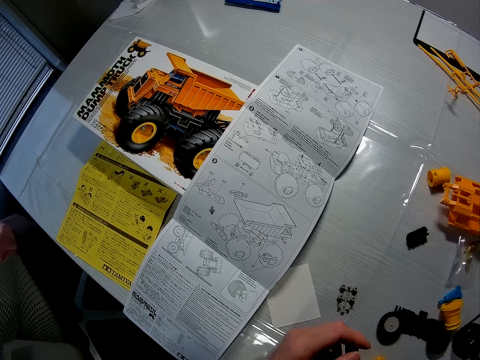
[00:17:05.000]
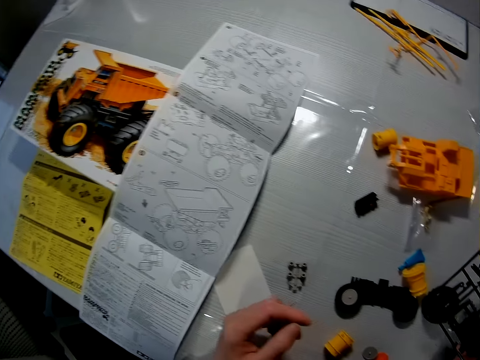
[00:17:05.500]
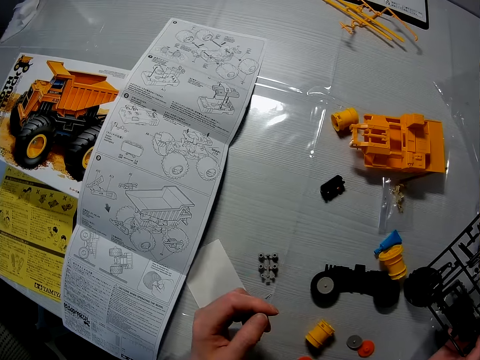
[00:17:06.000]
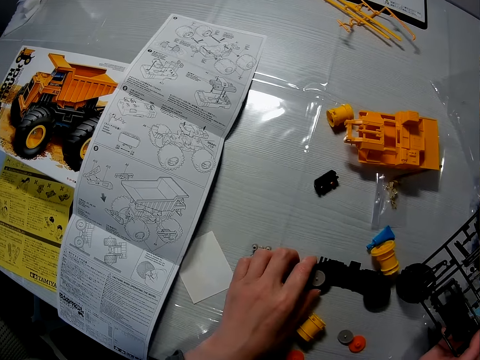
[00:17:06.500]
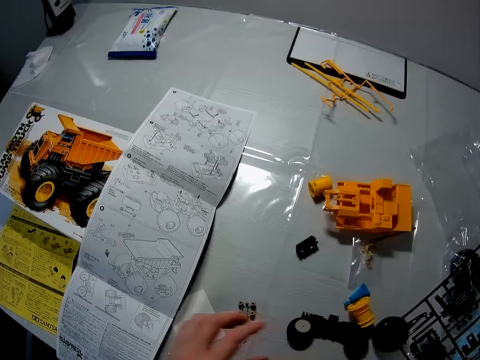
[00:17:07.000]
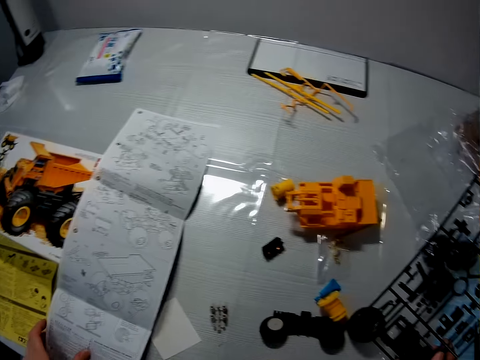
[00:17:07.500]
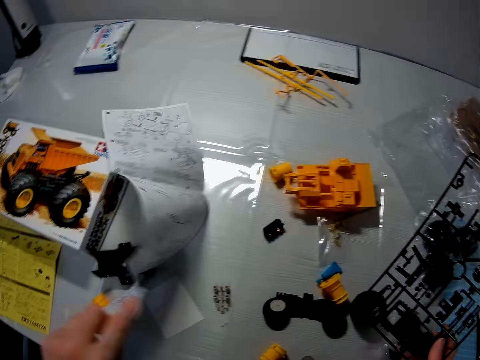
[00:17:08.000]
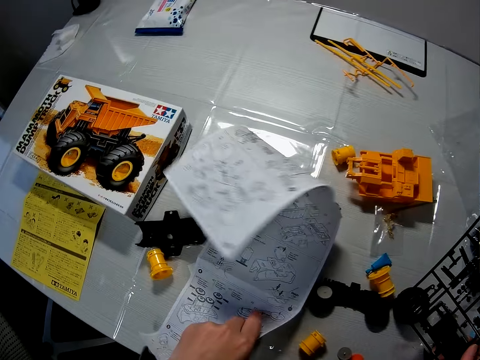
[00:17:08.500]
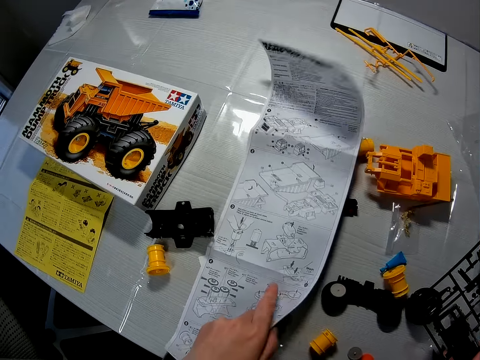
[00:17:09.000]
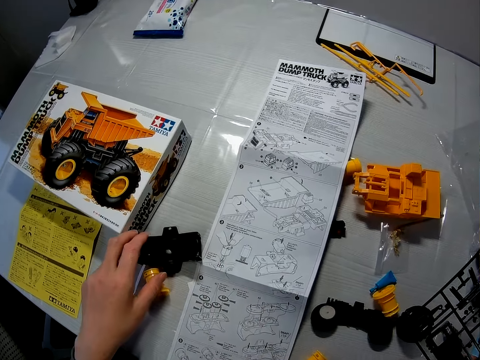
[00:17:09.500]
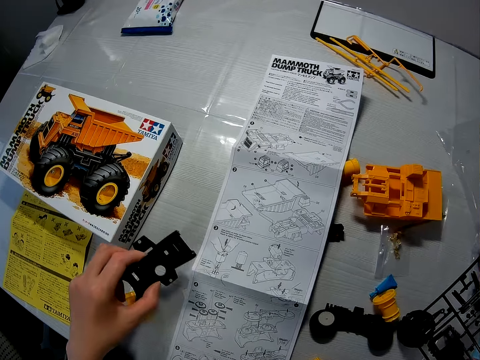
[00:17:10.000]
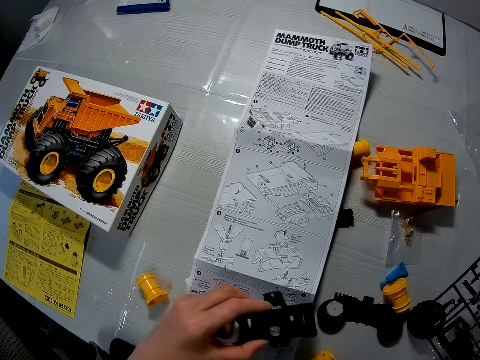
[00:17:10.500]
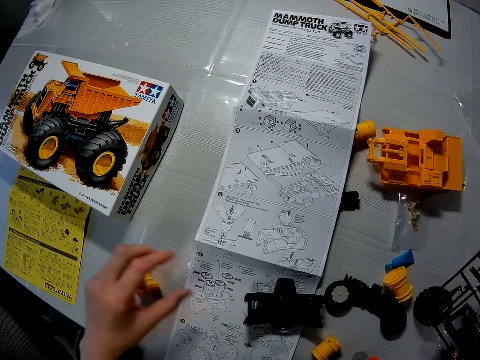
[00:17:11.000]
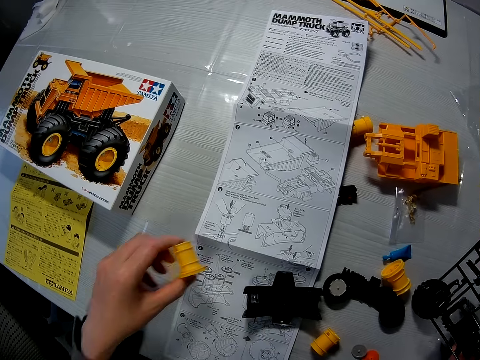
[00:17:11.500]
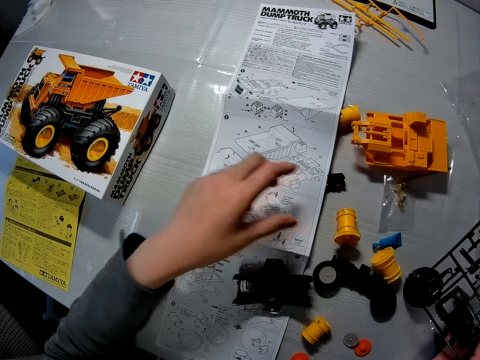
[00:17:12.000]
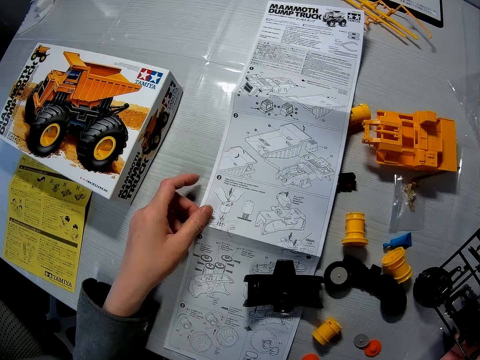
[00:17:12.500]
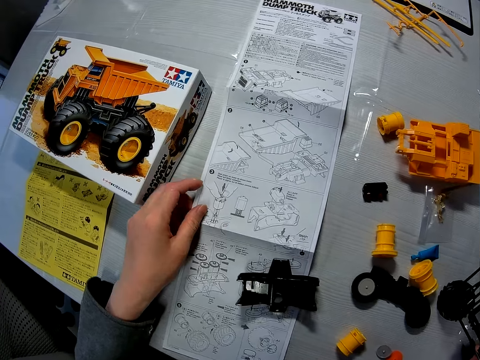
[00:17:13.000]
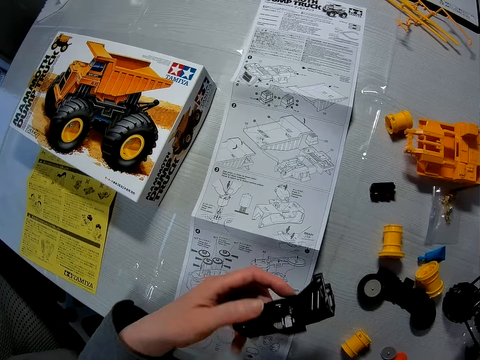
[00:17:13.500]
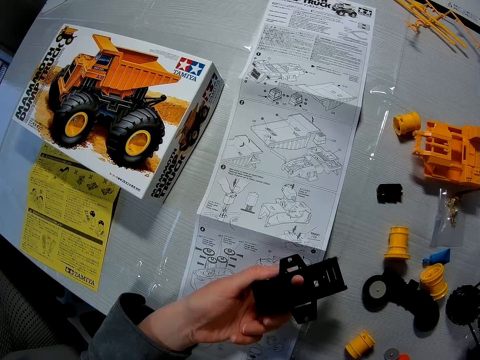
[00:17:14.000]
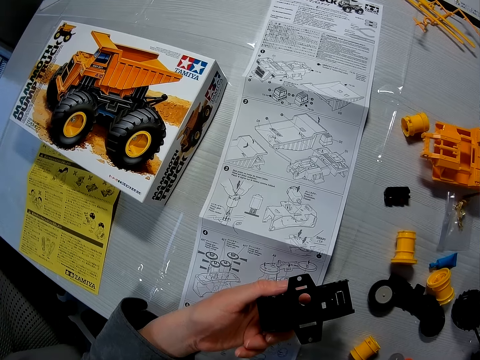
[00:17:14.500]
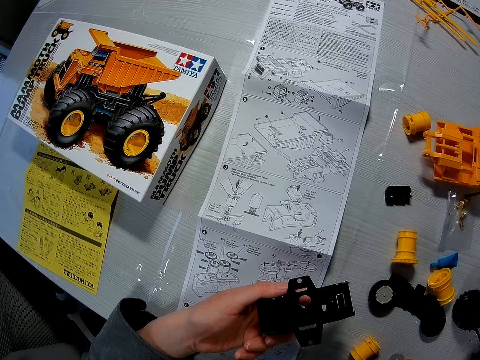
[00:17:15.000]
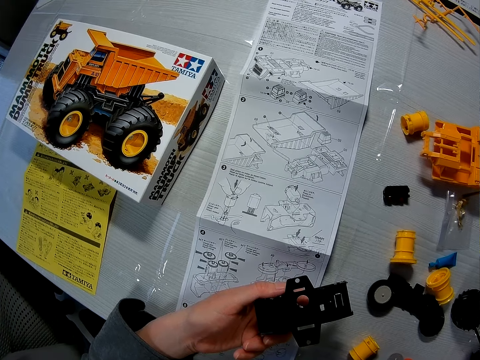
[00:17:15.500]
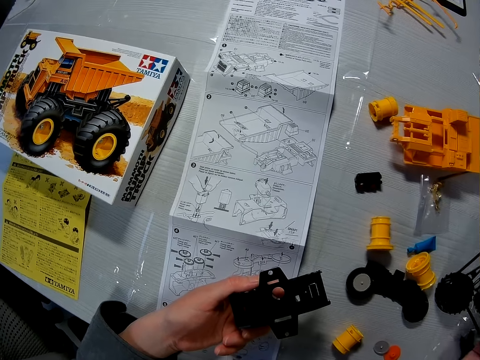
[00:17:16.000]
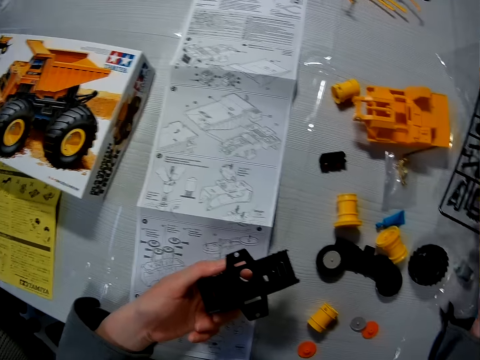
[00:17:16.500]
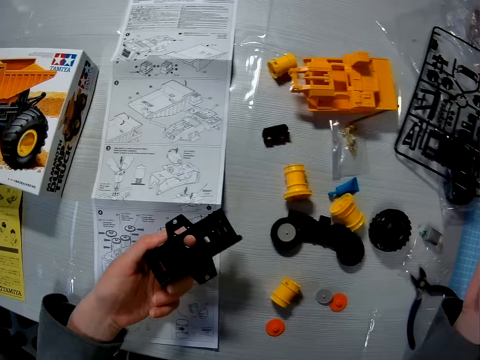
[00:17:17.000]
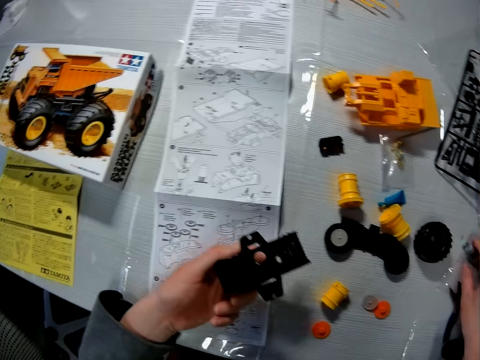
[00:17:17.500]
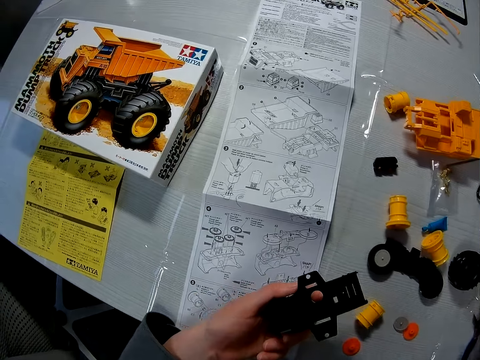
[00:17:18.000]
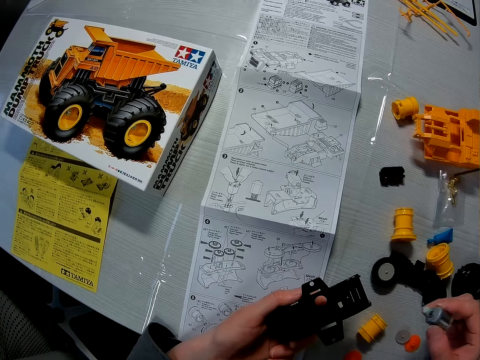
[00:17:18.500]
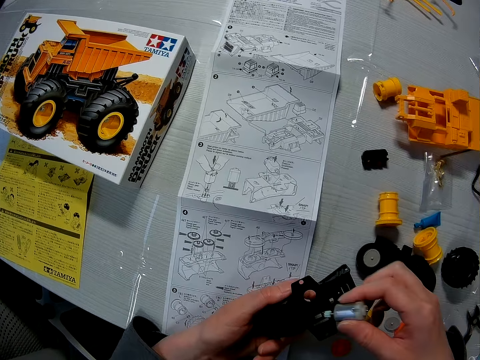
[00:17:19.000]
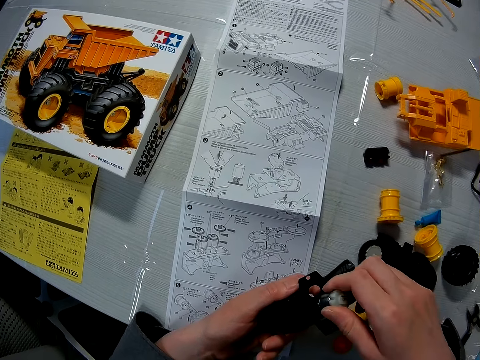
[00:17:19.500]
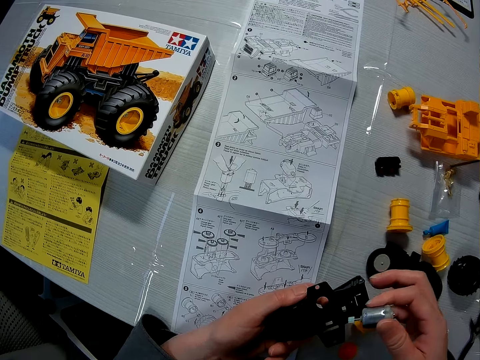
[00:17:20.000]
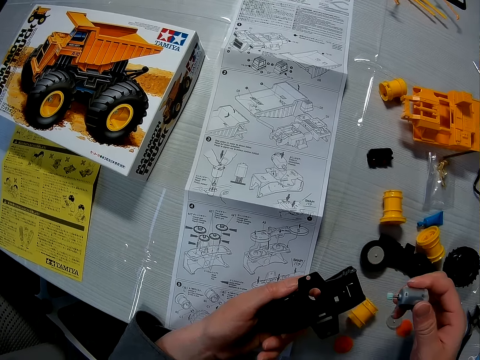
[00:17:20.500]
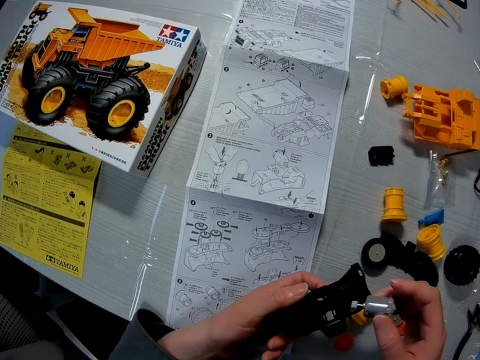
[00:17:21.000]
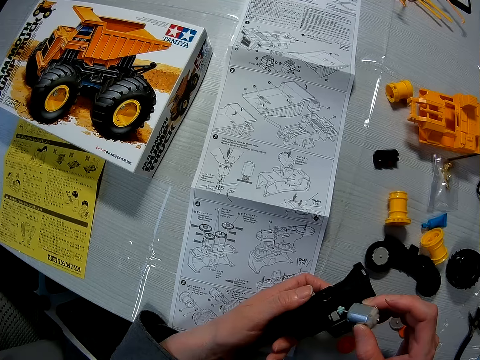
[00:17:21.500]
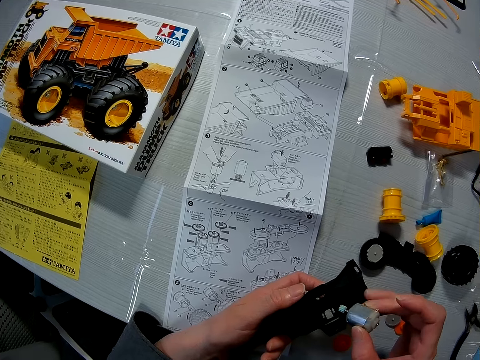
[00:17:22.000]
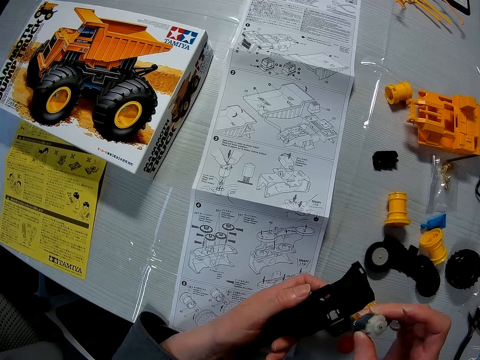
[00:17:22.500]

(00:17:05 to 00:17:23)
The camera wearer moves his hand towards the Lego piece. He holds a piece of the Lego with his hand, moves his hand towards the manual and places his hand on the manual. He turns over the paper or manual on the table with his left hand. He holds the pieces of the Lego with his hand, lifts up the Lego pieces and places the Lego piece on the manual. He picks up the axle of the toy truck on the table with his left hand. He holds another Lego piece with his hand. He picks up the rim of the toy truck on the table with his right hand. He throws the piece on the table. He holds the manual with his hand and pulls the manual towards the box. He adjusts the paper on the table with his left hand. He picks up the rim of the toy truck on the table with his right hand. He turns the Lego piece with his hand. He stares at the manual. He looks away from the manual. He picks up the Lego piece. He puts the electric motor on the axle of the toy truck. He joins the pieces together.

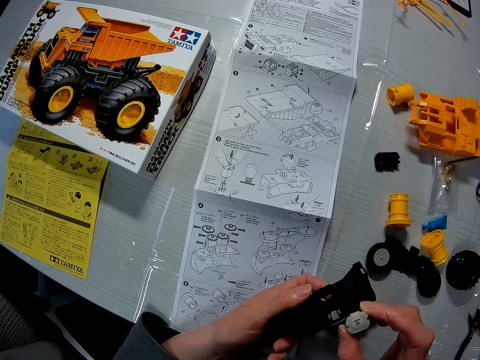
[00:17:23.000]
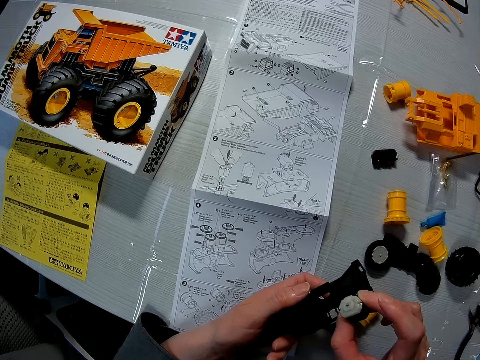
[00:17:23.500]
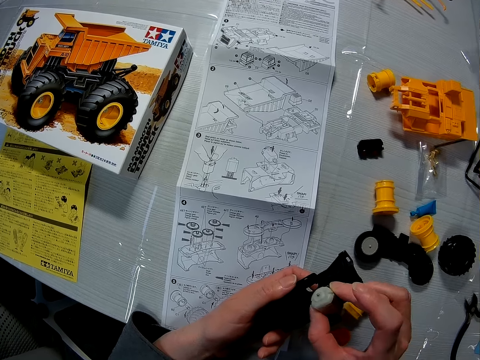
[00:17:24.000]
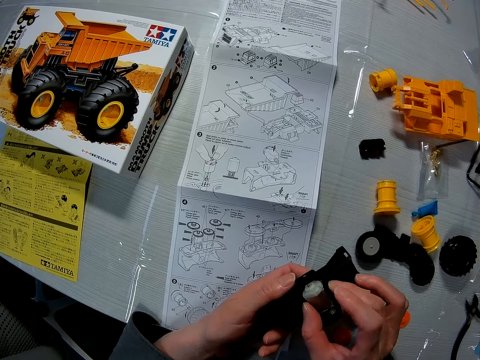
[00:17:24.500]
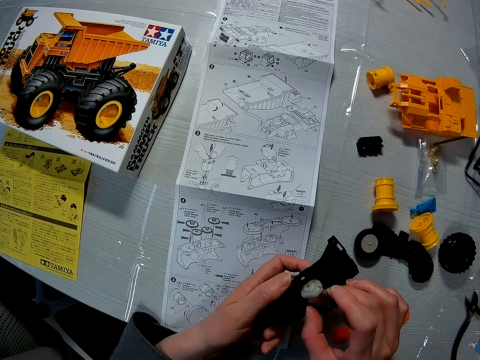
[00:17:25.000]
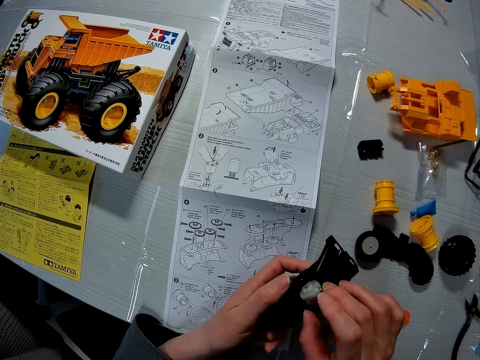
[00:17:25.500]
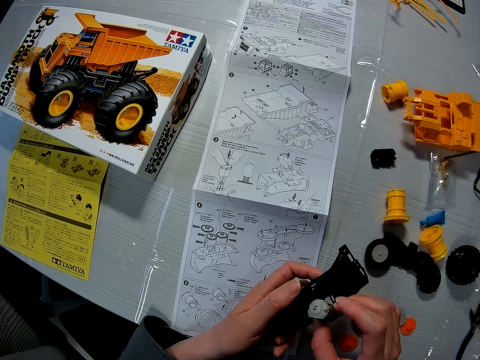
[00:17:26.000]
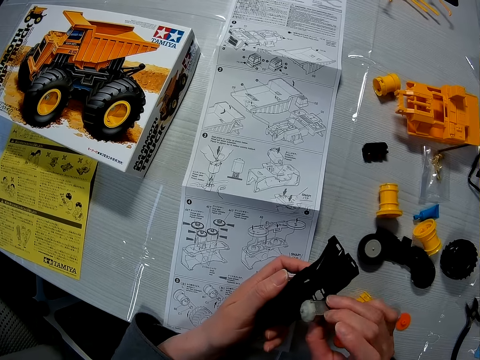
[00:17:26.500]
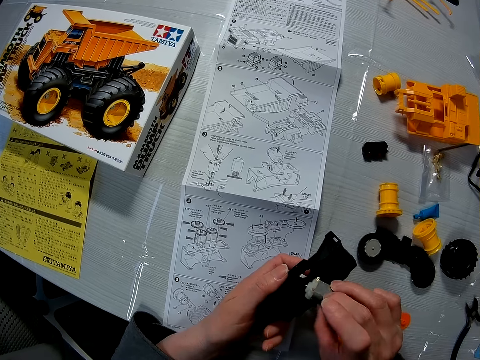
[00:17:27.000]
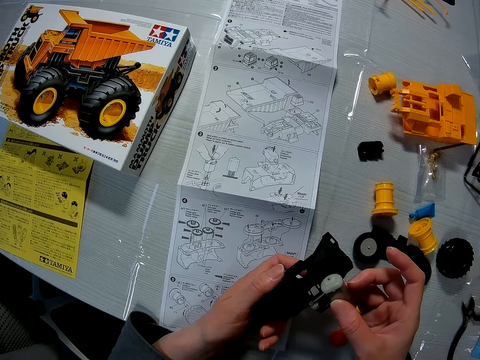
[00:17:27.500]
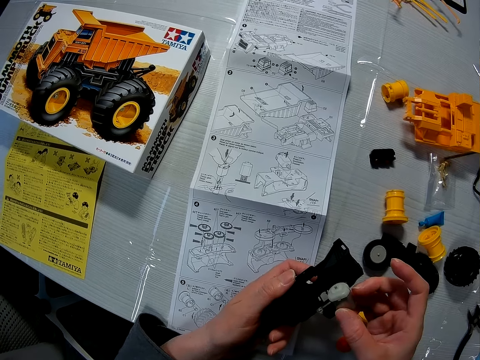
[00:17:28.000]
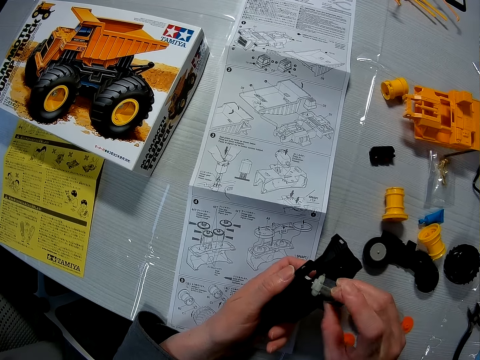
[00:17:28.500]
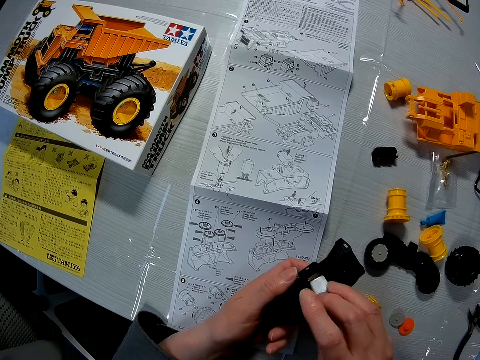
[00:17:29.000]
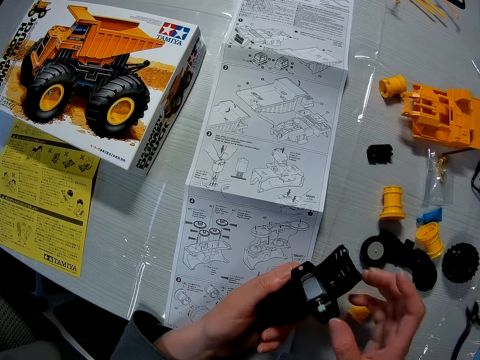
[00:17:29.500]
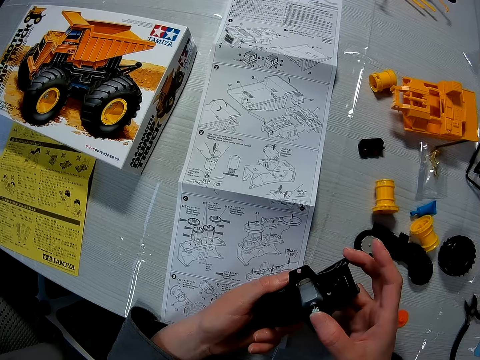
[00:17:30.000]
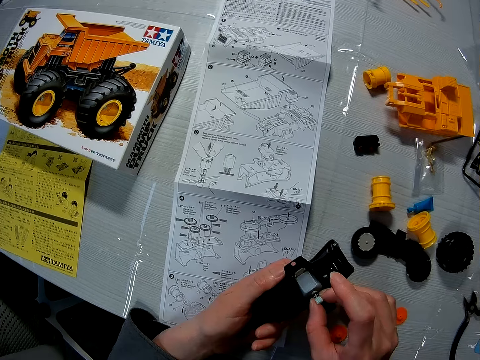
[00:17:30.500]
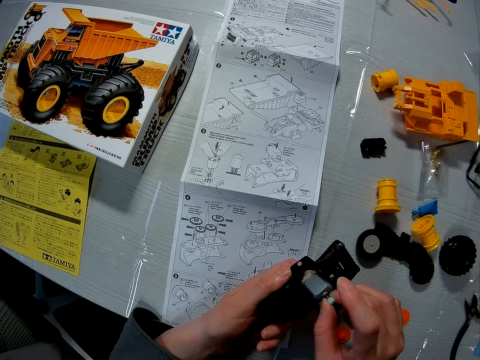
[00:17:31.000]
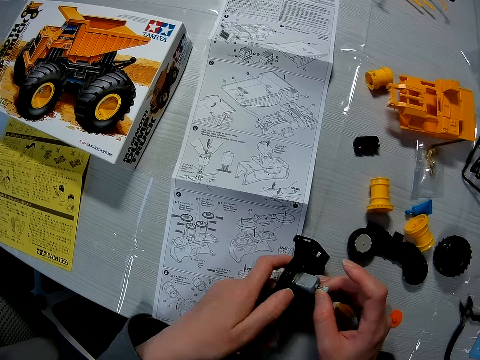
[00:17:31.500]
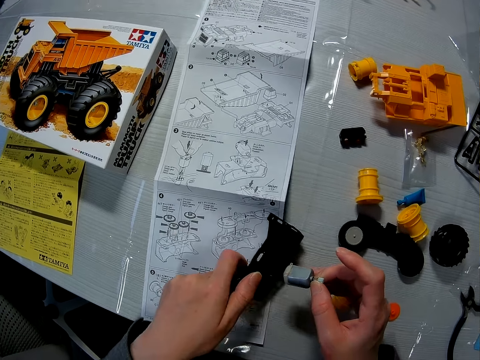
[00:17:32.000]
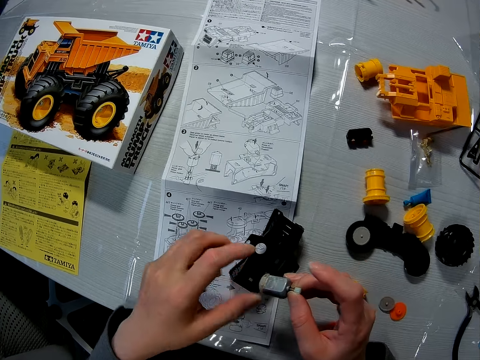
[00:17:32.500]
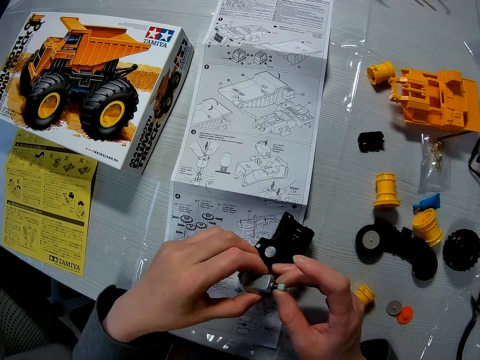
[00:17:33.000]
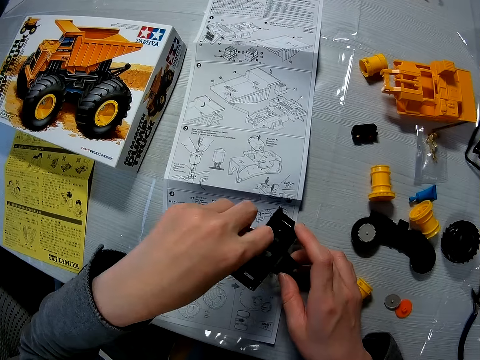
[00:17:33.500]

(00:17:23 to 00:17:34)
The camera wearer drops the axle of the toy truck on the table with his left hand. He places a piece on the manual. He holds the other piece with both his hands.
